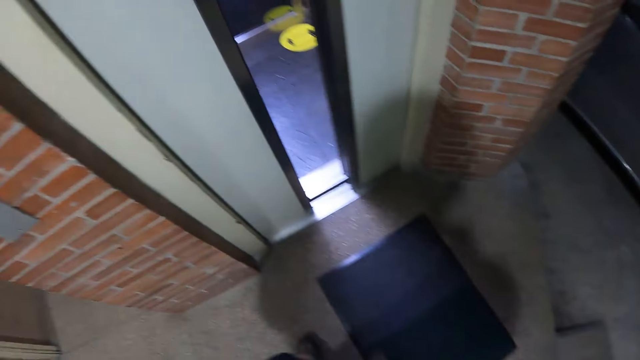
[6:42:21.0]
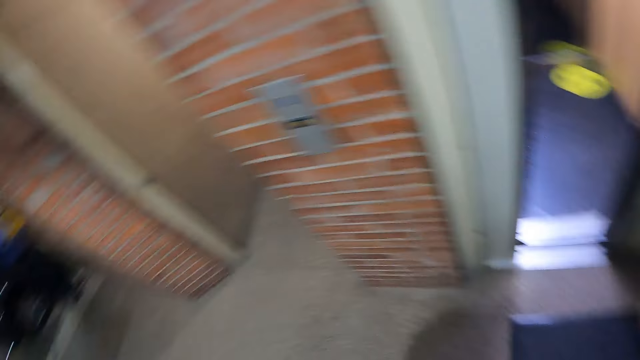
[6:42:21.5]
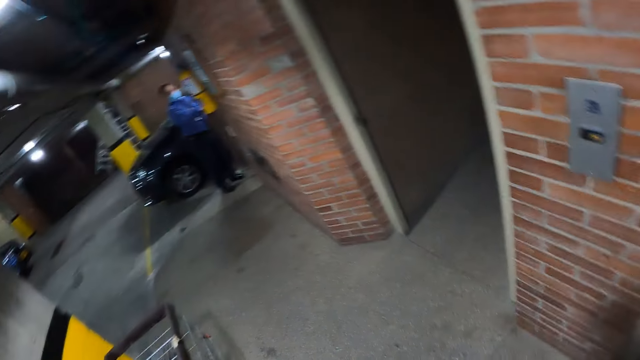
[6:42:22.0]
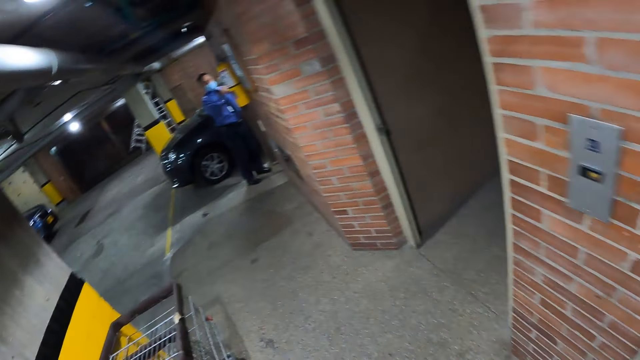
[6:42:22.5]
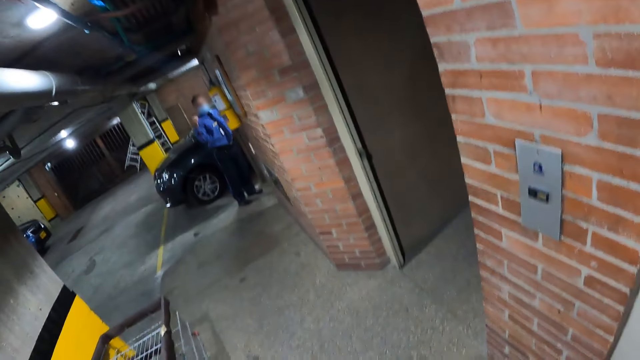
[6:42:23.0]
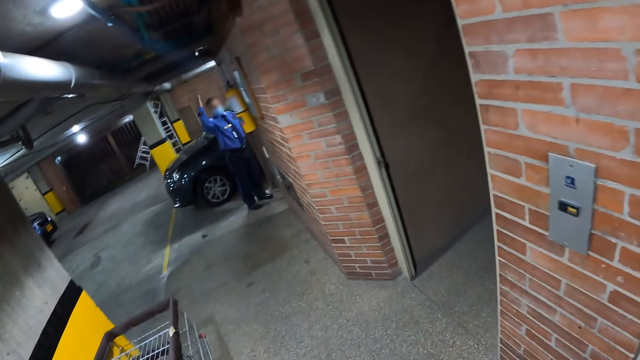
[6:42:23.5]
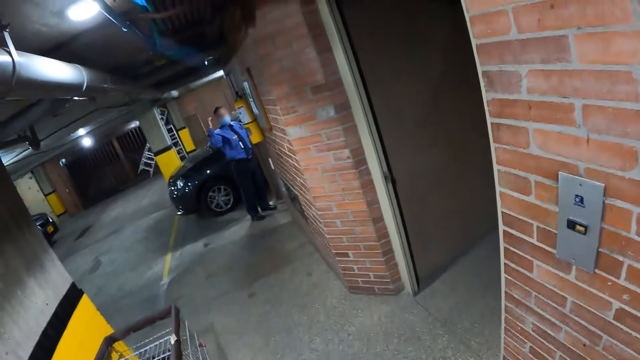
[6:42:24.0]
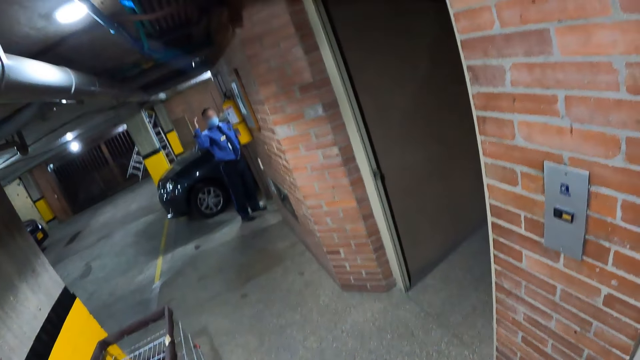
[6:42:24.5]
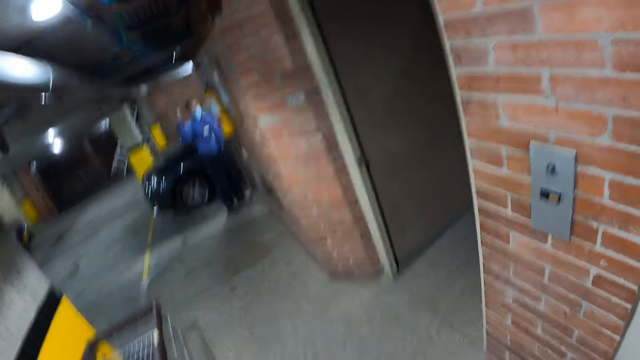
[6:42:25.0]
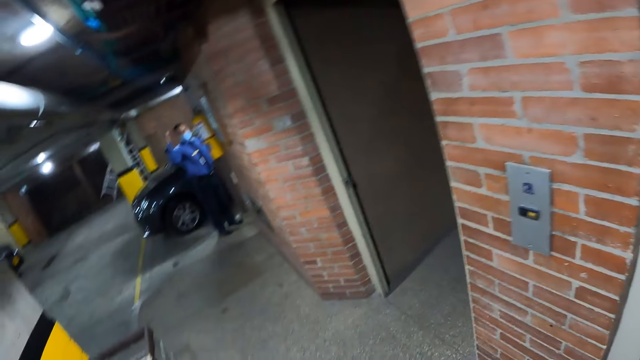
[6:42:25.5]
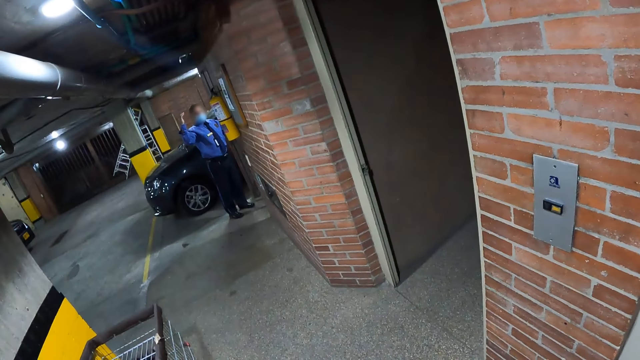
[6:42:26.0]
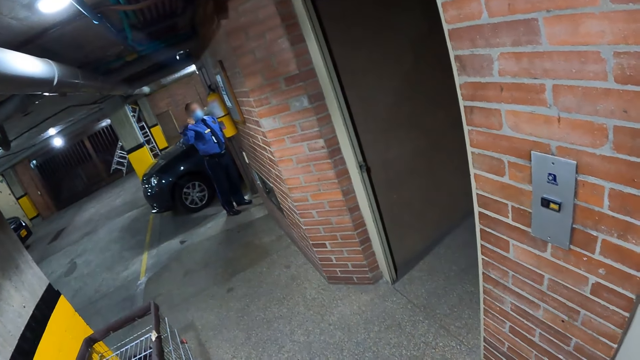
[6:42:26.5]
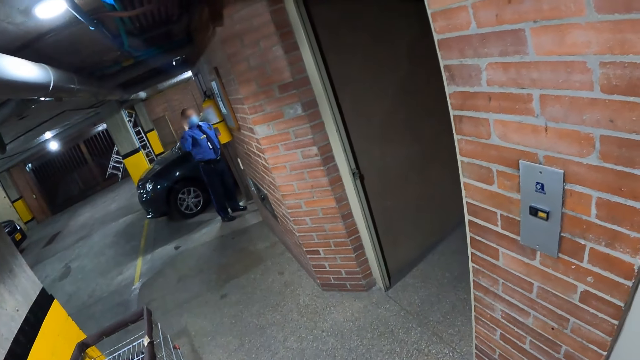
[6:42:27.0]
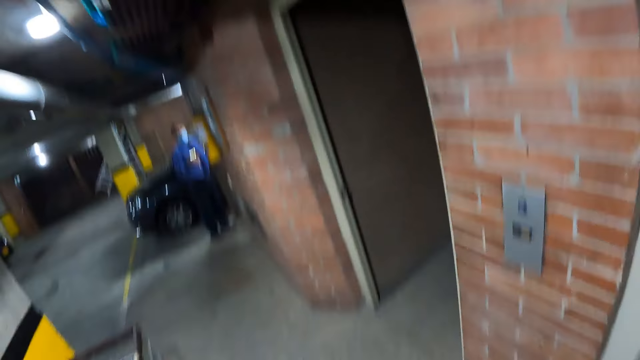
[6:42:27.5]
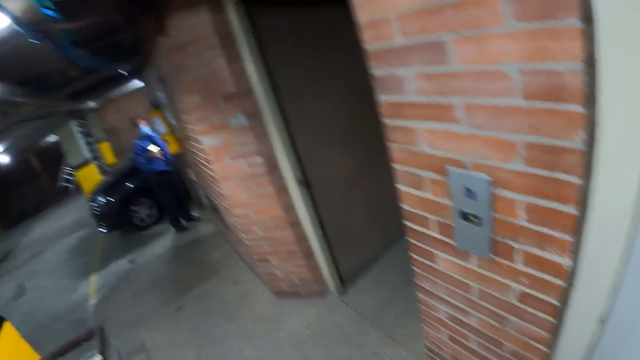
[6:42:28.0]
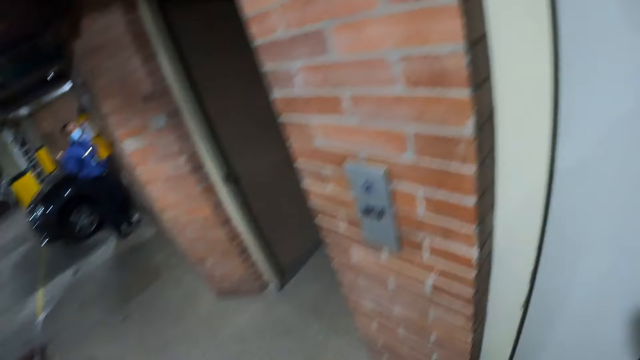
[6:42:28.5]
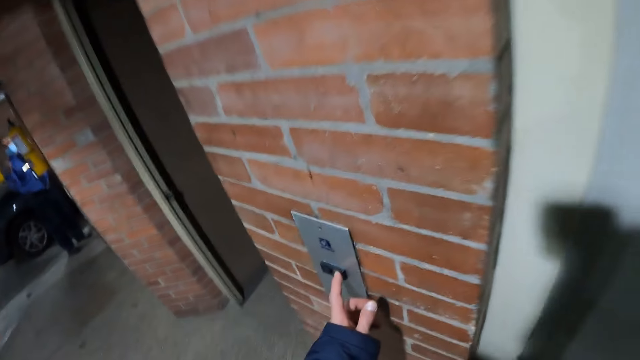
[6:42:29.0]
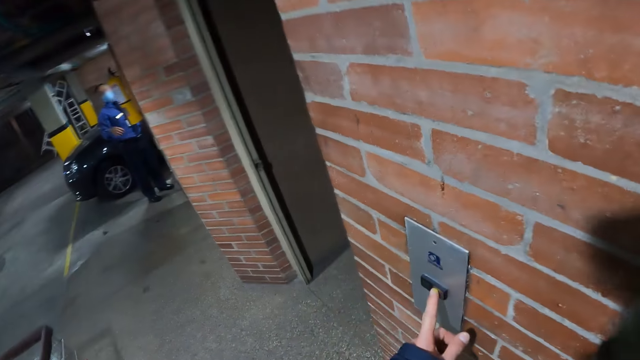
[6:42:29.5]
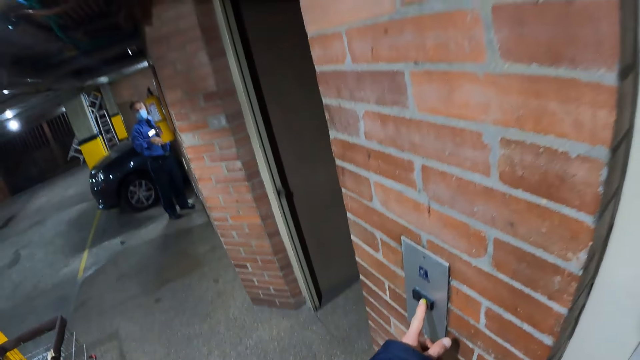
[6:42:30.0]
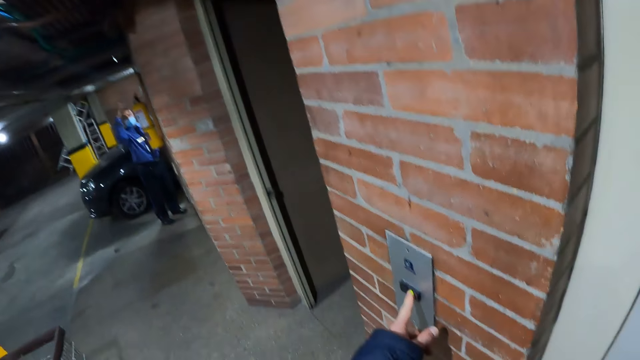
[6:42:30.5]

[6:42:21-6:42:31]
The camera wearer looks at the lift. He looks at a man. The man converses to the camera wearer and moves his hand. The camera wearer operates the lift with his left hand. He presses a button.

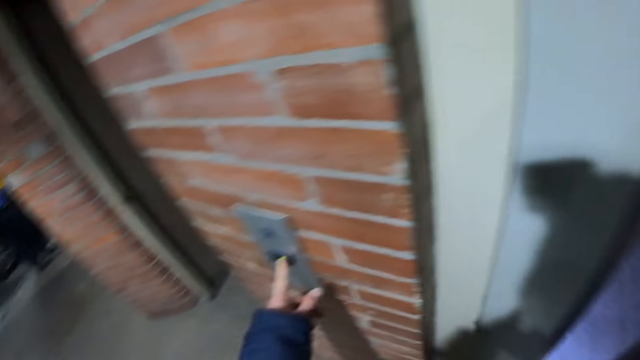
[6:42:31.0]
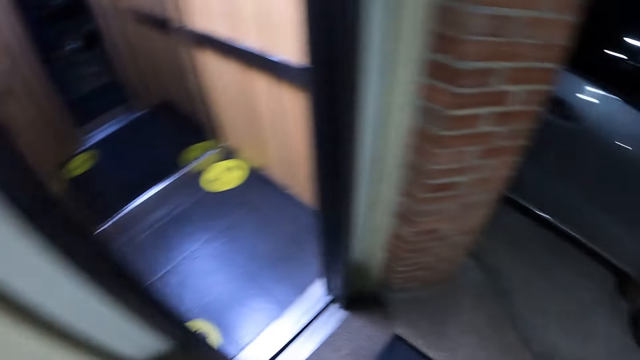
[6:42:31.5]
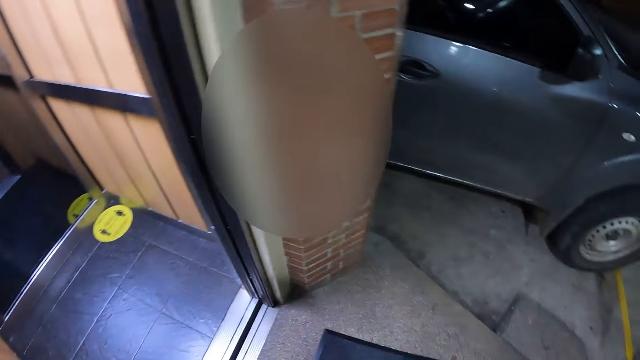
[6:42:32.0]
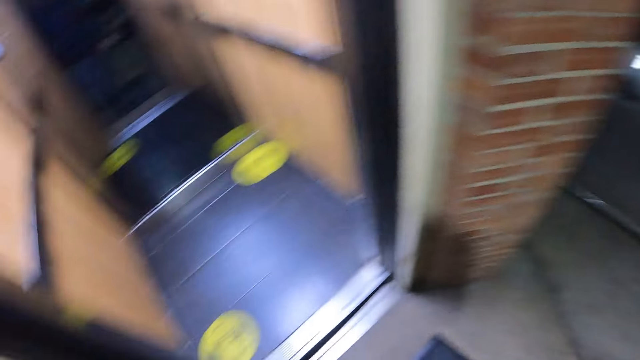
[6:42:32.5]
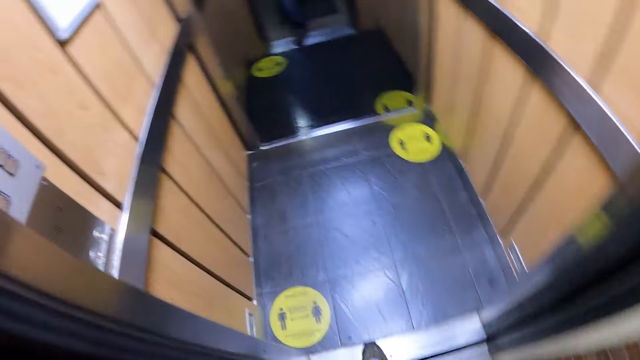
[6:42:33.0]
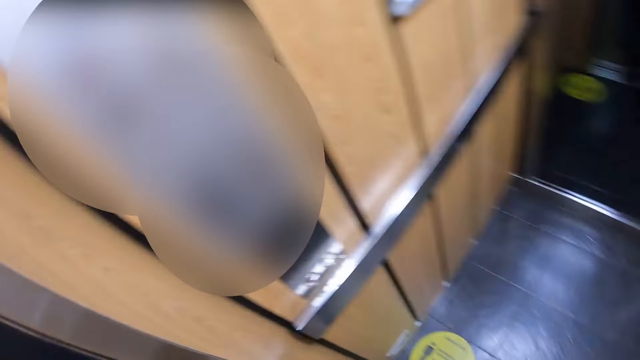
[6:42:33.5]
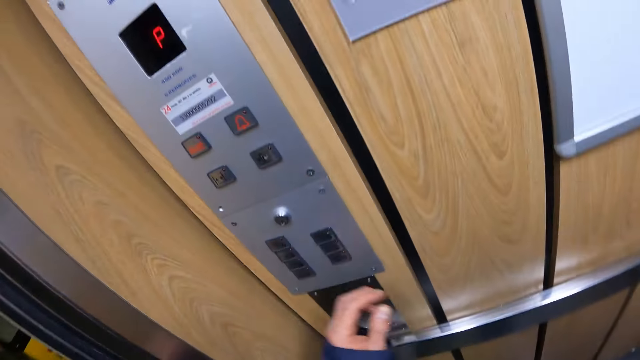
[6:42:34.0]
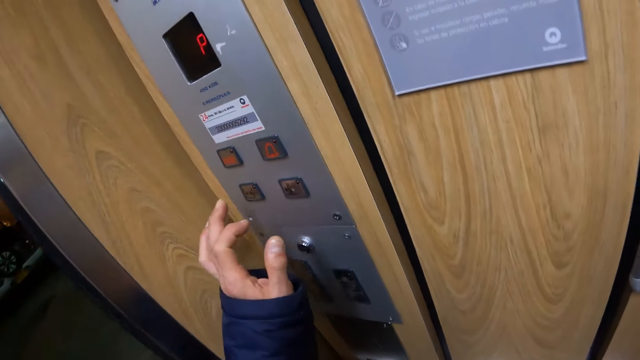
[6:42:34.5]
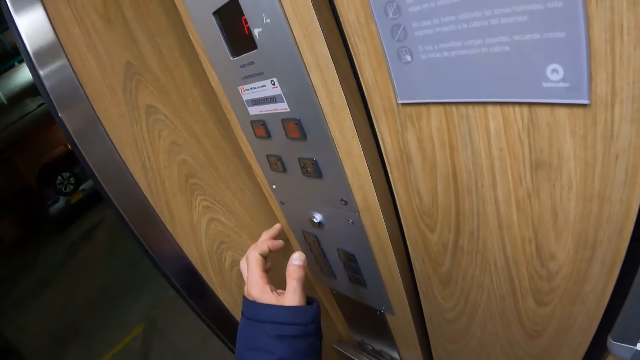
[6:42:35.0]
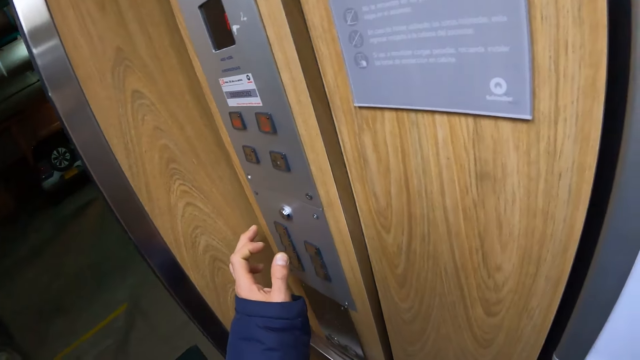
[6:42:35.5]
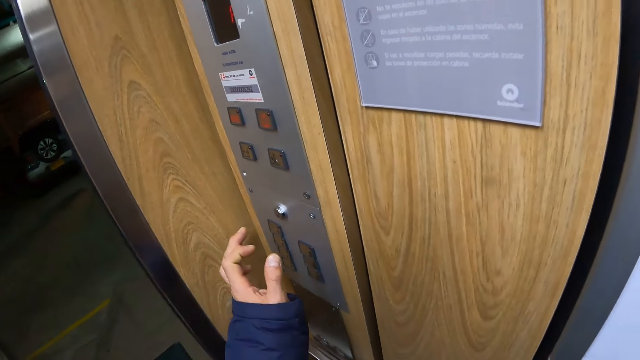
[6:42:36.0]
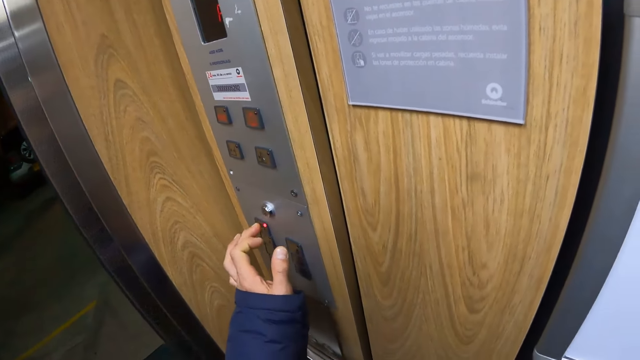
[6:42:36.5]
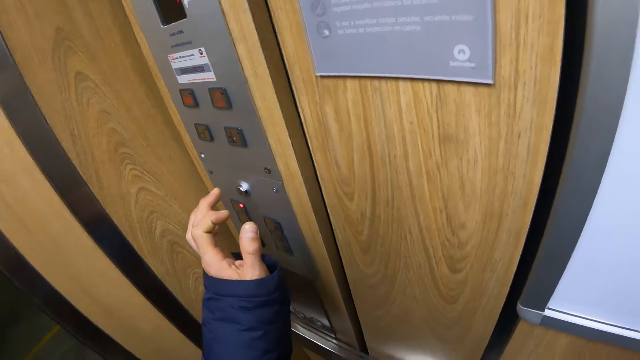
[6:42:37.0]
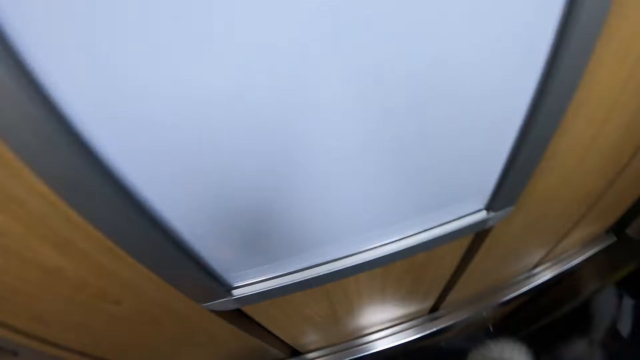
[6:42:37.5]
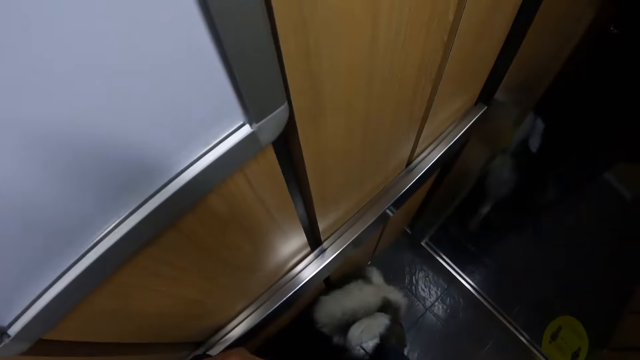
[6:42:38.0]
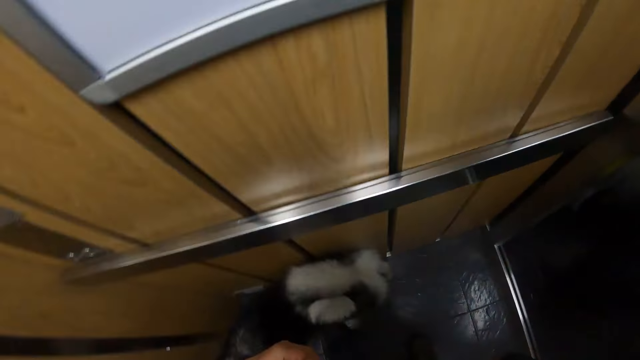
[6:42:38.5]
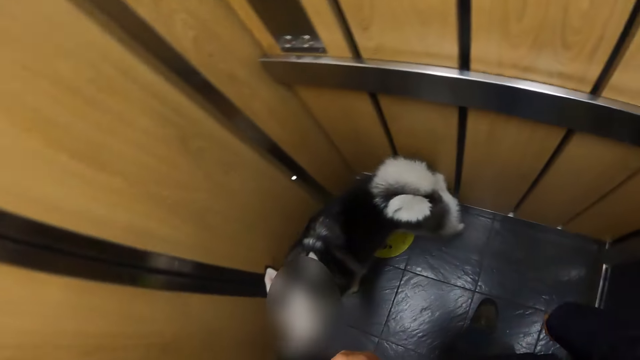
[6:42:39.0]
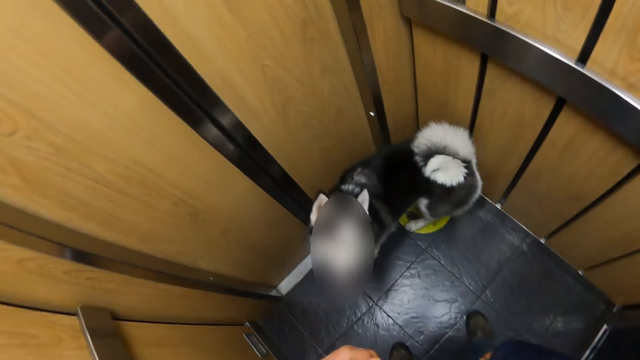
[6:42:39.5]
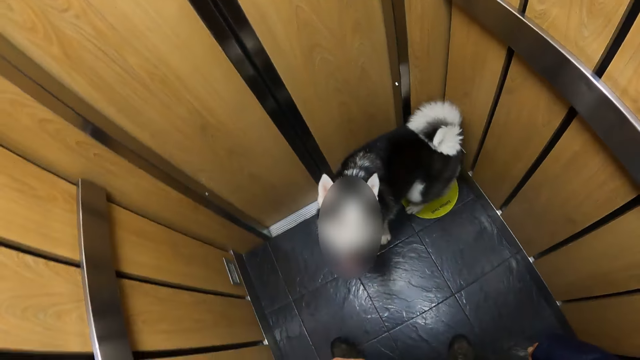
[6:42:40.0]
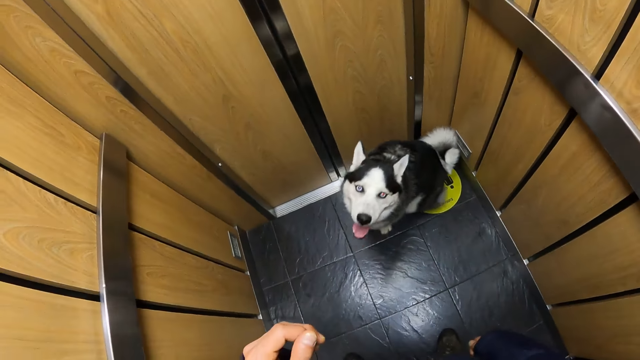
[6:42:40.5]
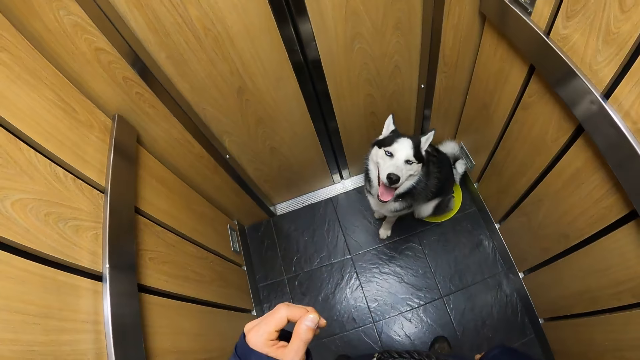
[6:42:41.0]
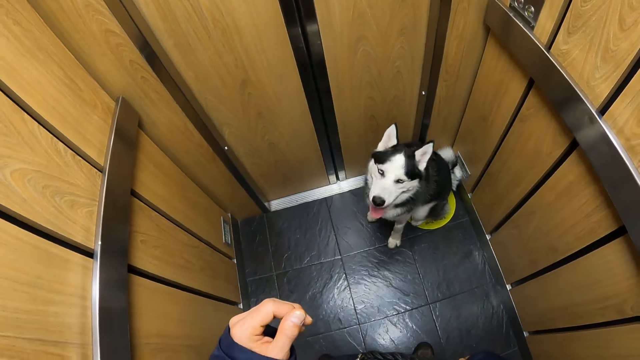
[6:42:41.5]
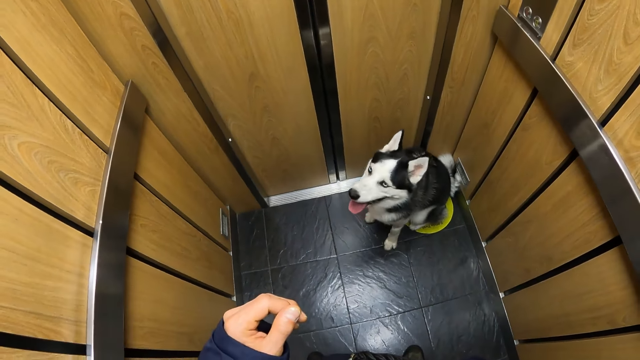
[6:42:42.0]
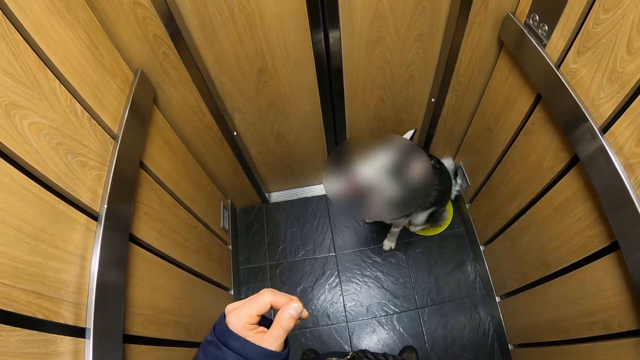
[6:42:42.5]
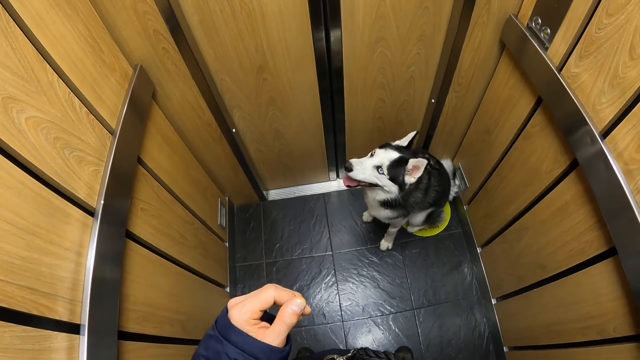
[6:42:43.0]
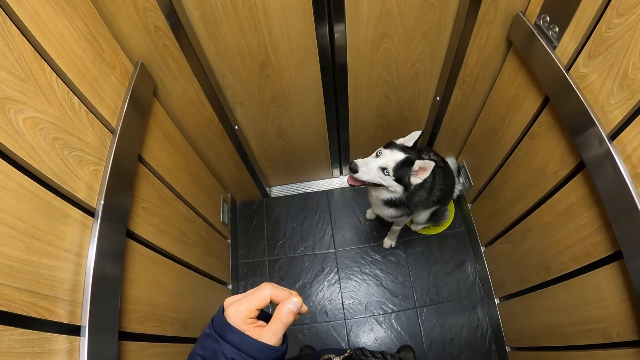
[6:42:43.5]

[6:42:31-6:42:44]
The camera wearer looks at the lift. He walks into the lift. He presses a button. He operates the lift with his left hand. He looks at the buttons. He presses a button. He turns around. He looks at the dog.
